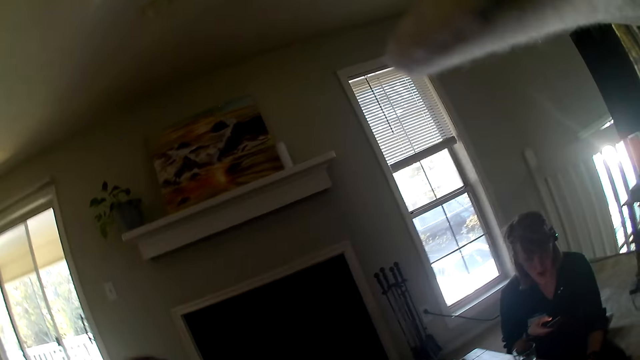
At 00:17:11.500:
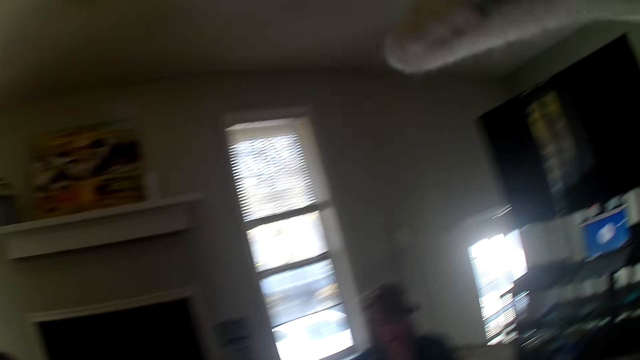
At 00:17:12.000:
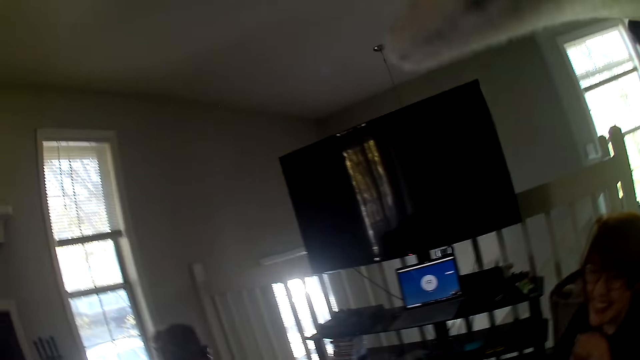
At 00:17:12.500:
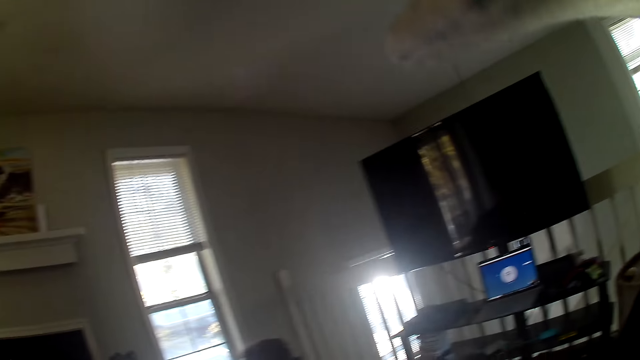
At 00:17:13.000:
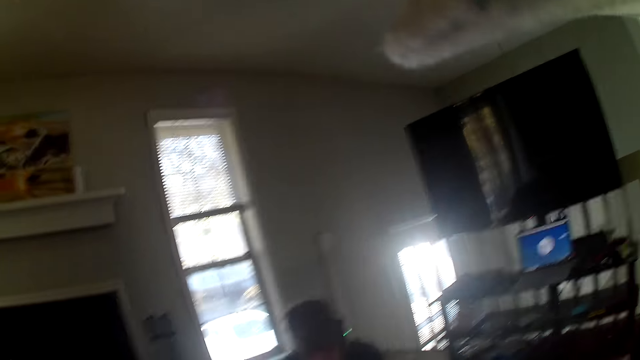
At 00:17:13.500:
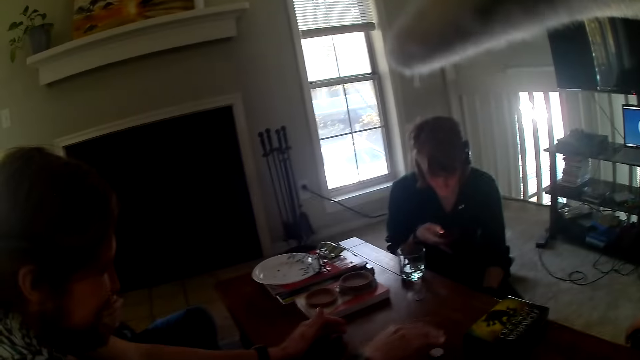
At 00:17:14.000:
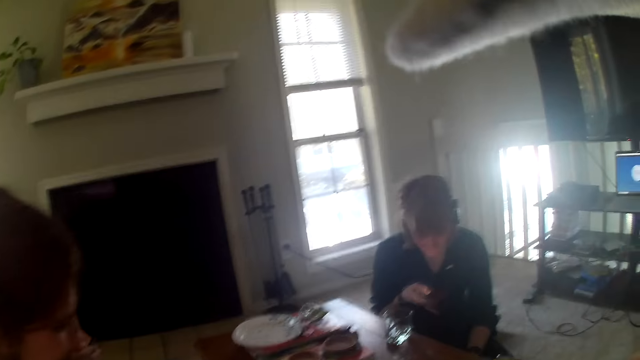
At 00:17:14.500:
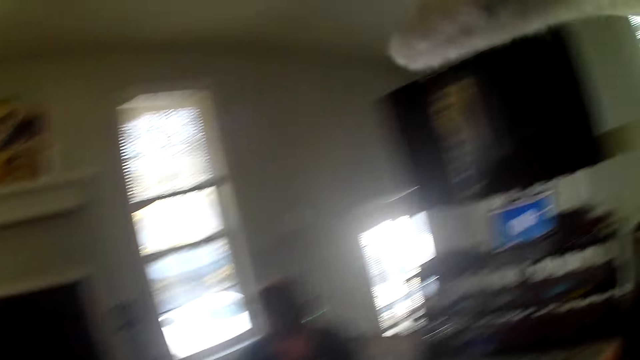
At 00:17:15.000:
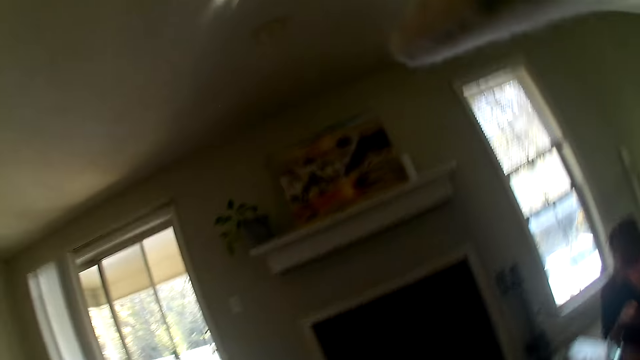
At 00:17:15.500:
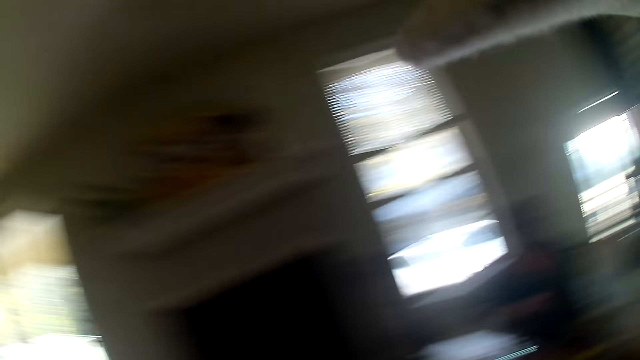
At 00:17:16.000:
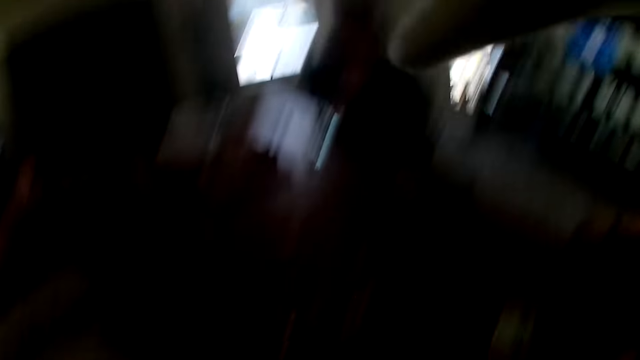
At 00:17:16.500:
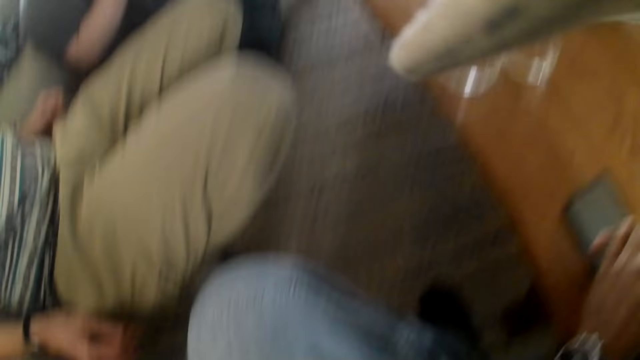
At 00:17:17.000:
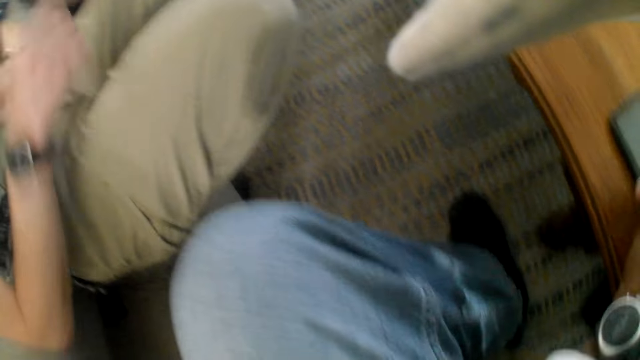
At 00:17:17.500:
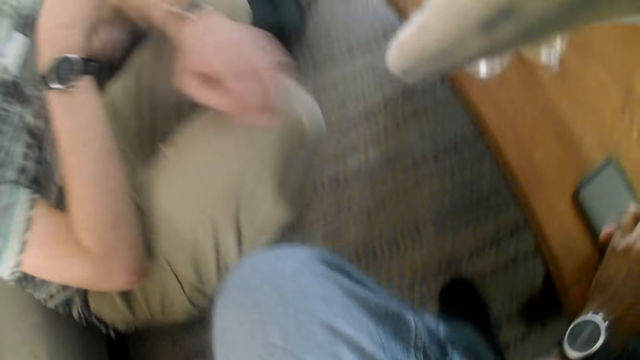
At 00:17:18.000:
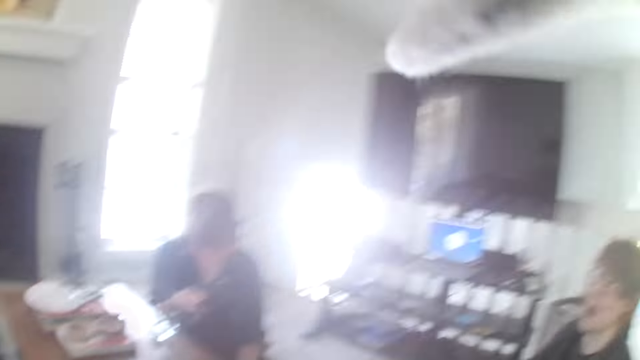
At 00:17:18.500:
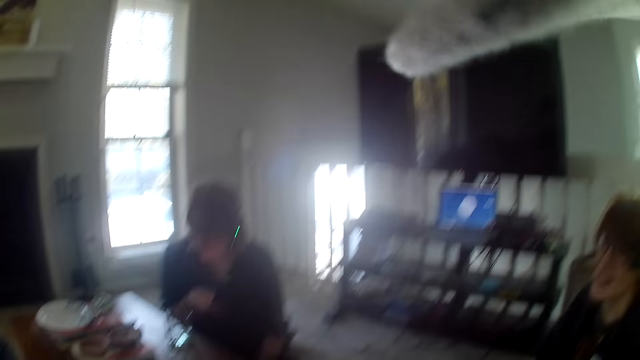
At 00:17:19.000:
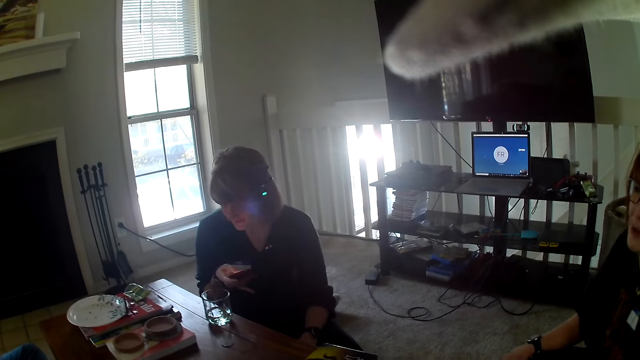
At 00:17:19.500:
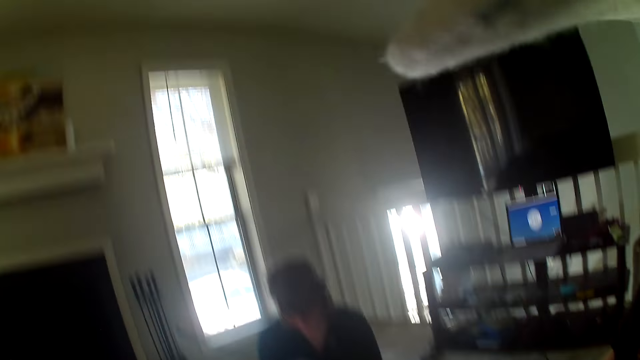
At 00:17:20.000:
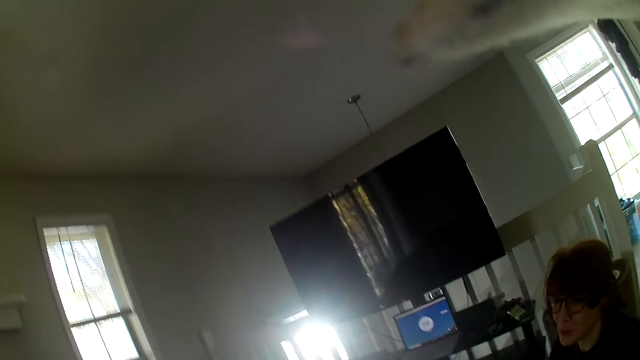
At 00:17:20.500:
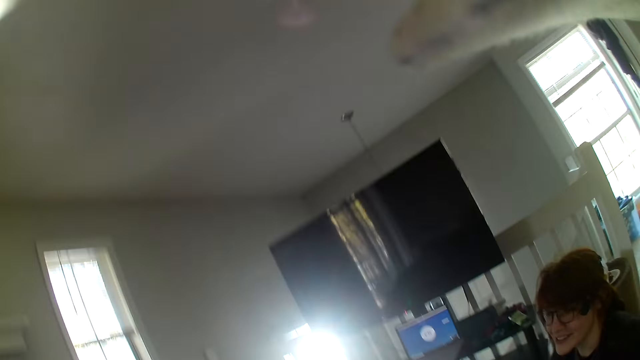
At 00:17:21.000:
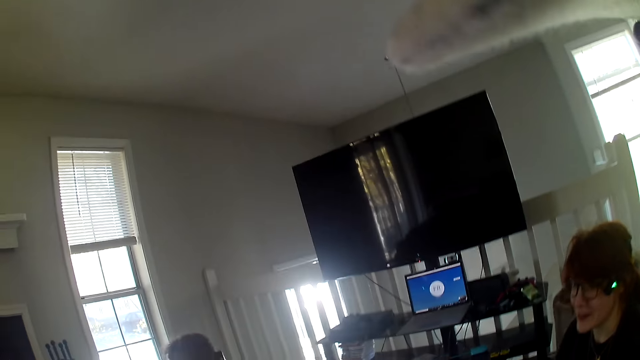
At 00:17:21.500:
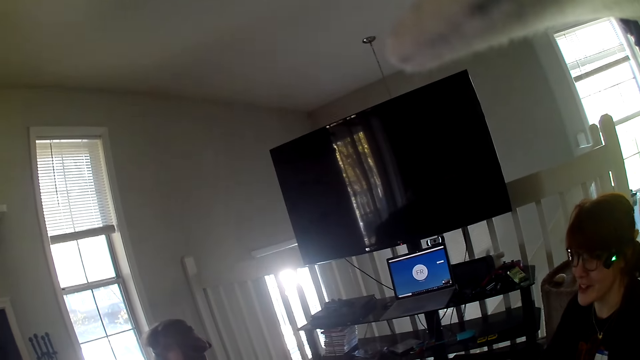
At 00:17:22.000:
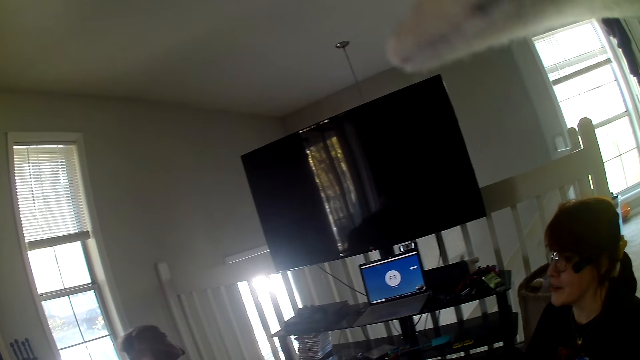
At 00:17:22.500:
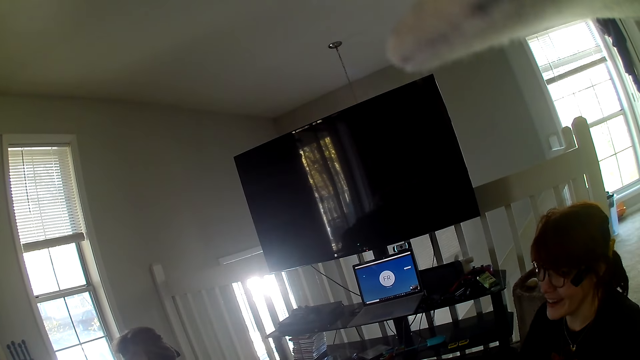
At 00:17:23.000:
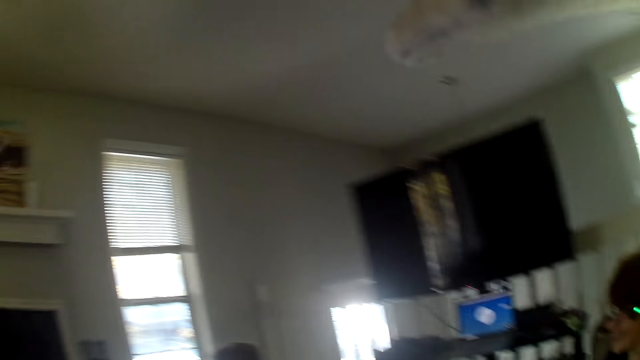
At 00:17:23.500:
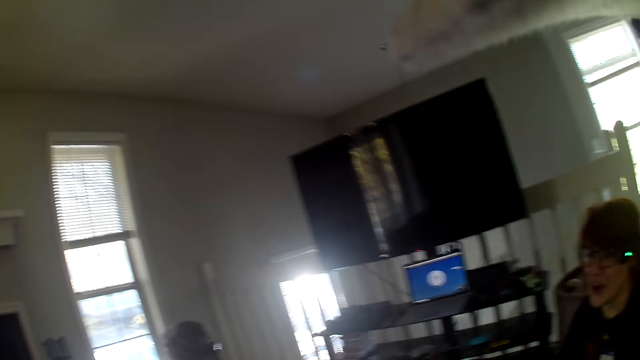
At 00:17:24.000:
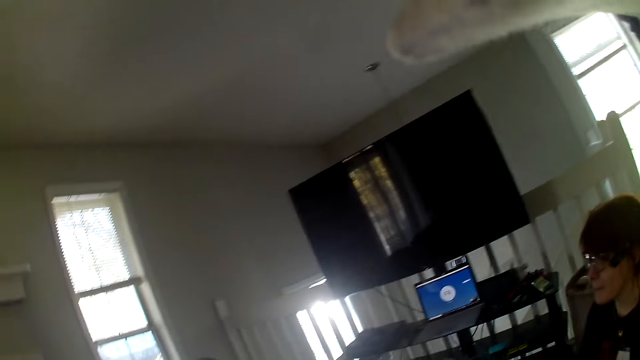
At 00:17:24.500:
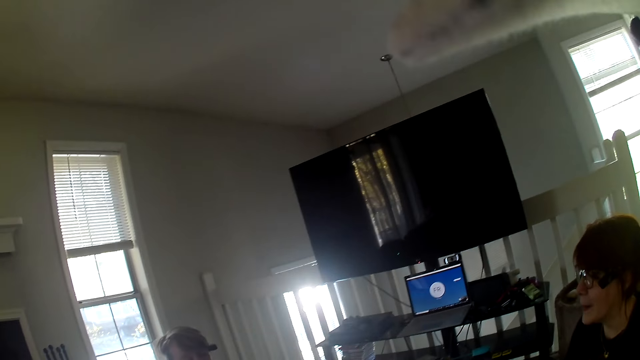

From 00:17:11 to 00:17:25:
The camera wearer looks around.

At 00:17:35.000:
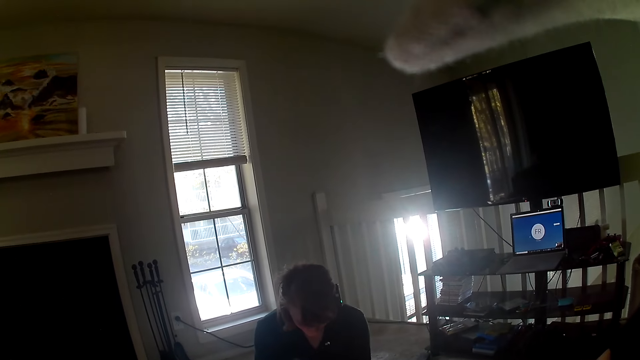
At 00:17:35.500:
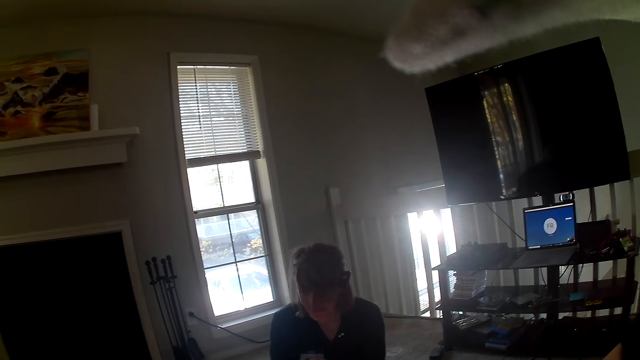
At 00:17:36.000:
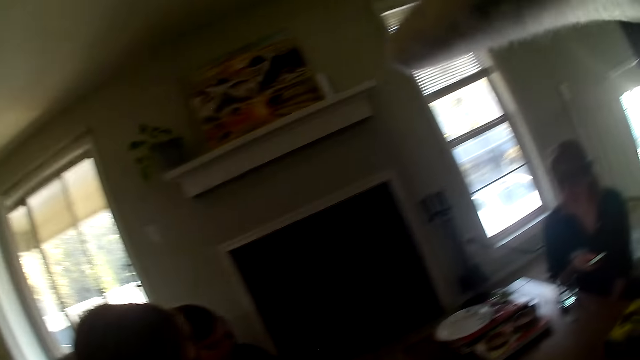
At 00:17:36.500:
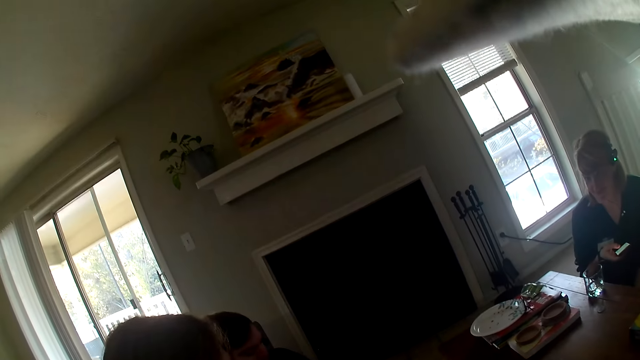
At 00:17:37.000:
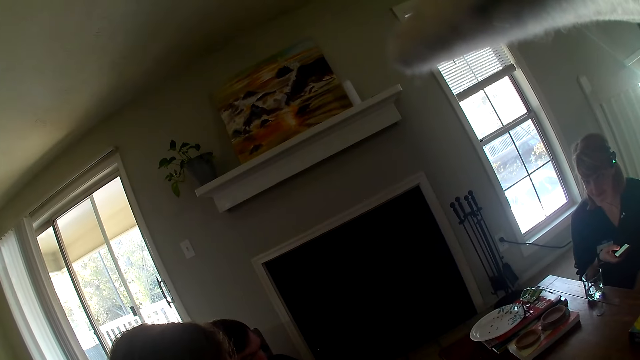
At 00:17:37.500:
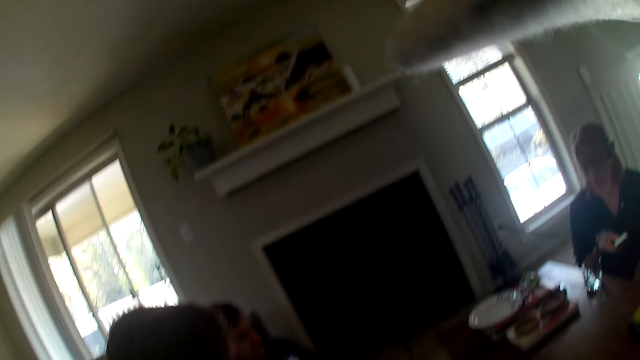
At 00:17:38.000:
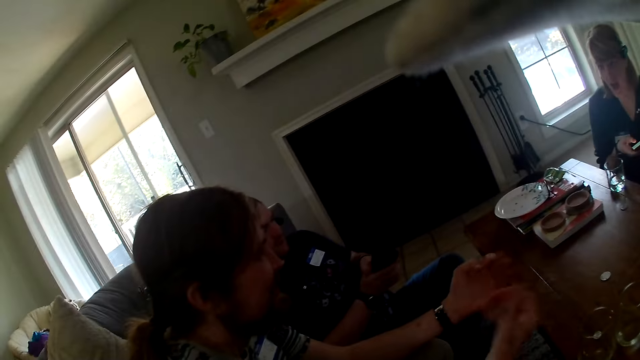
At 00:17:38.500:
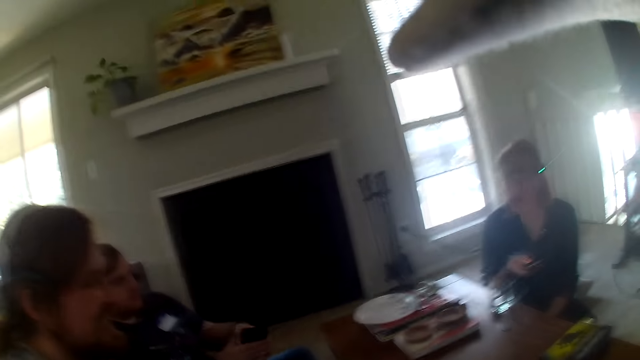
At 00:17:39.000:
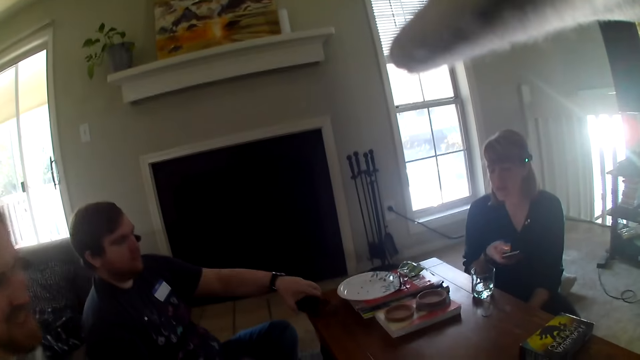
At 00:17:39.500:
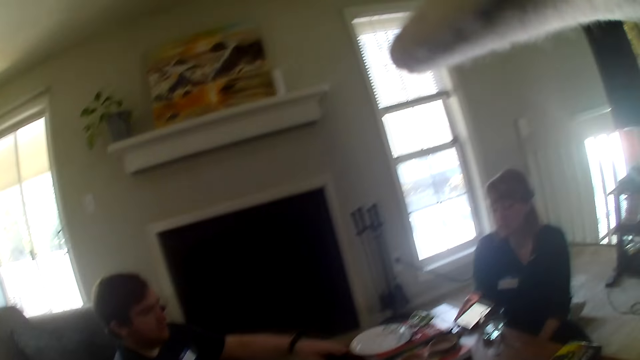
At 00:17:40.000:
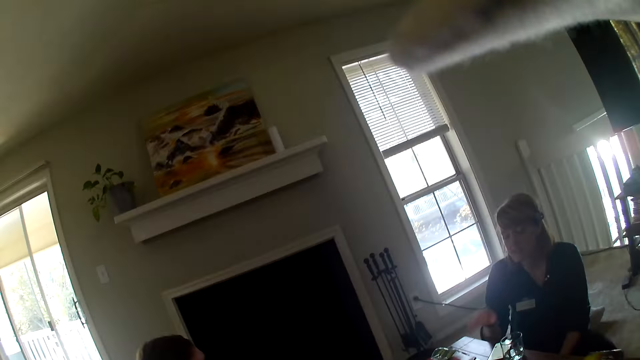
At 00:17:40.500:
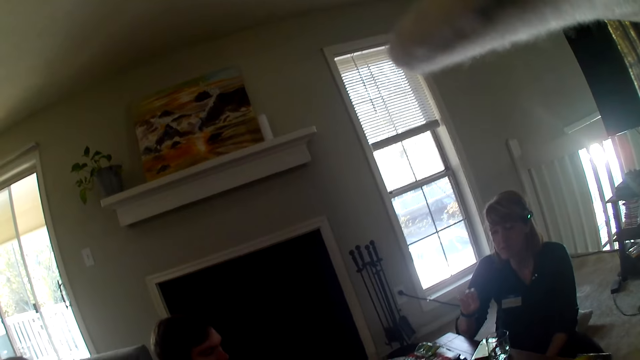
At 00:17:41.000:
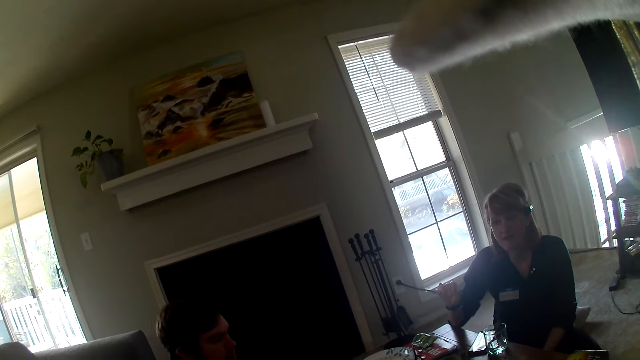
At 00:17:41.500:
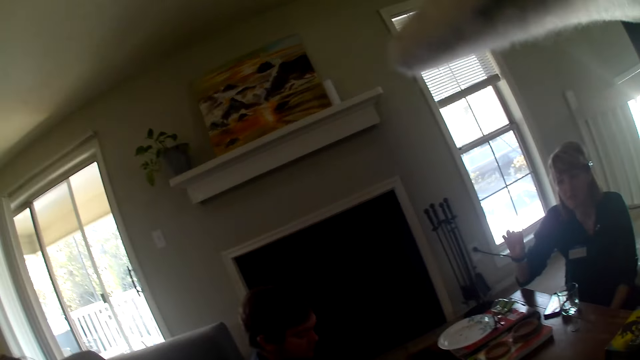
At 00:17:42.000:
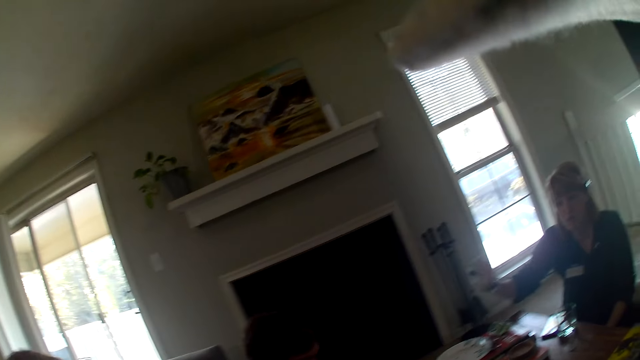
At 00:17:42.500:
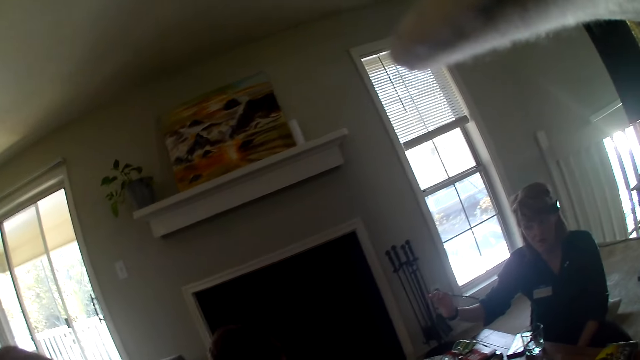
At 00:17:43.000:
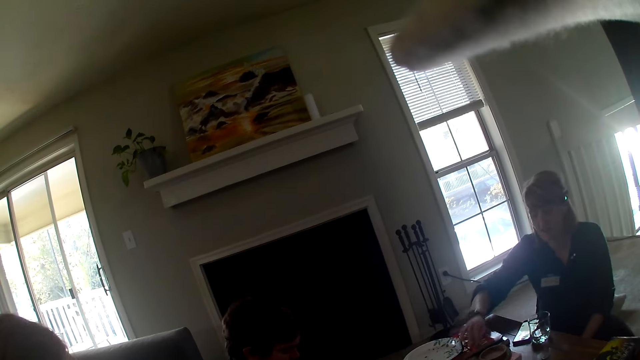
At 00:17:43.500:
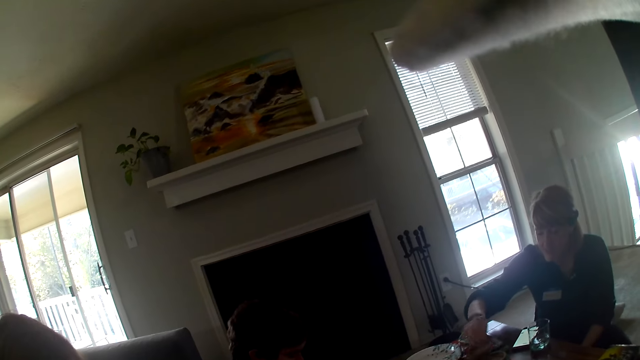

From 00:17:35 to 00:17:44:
A man places the phone on the table. A woman places the phone on the table.
